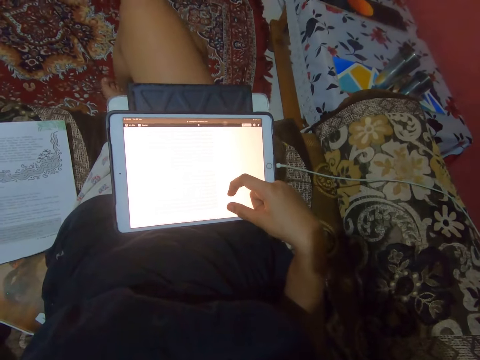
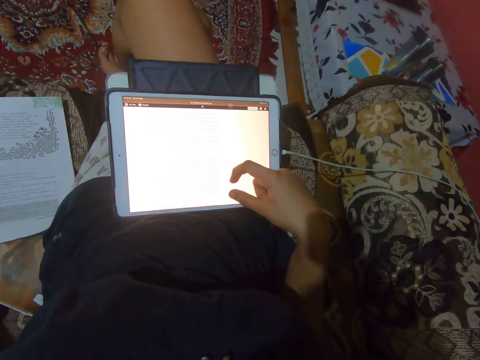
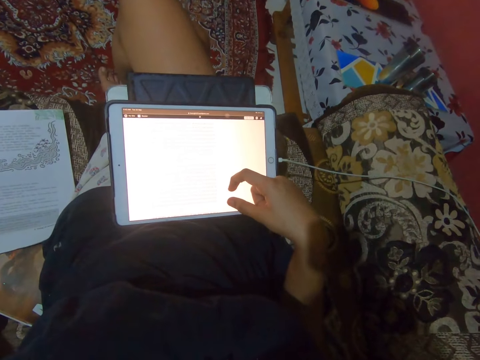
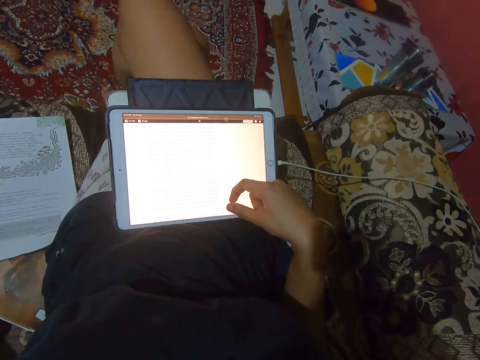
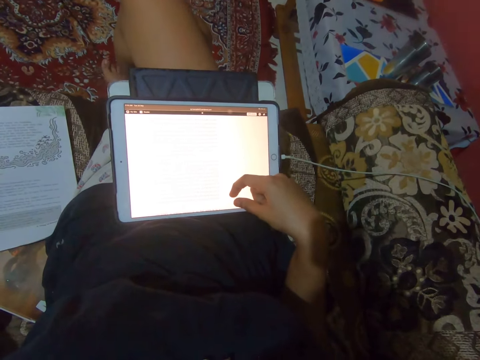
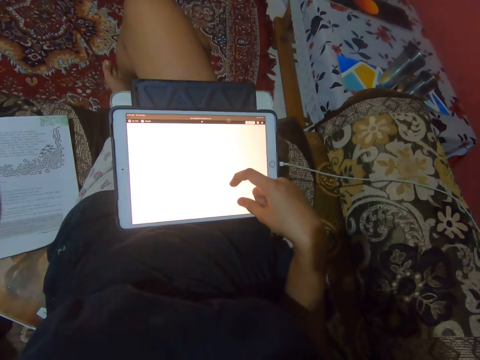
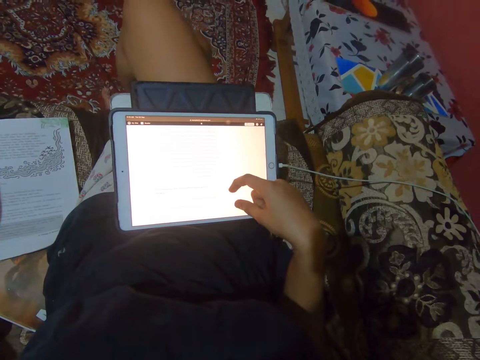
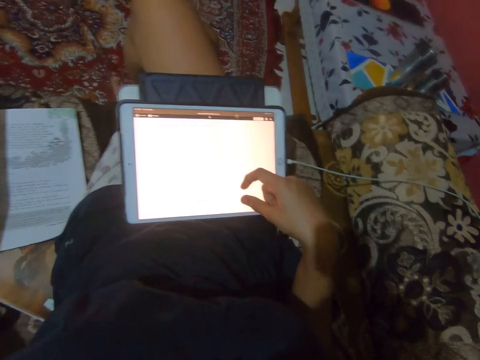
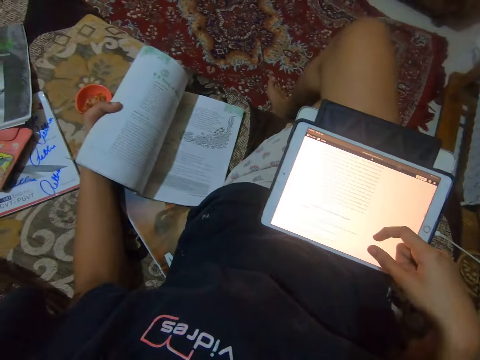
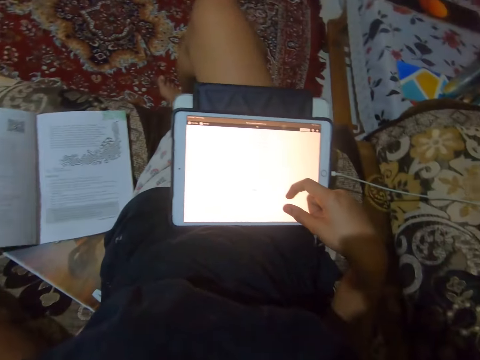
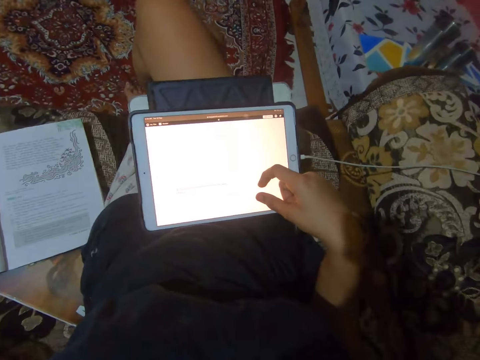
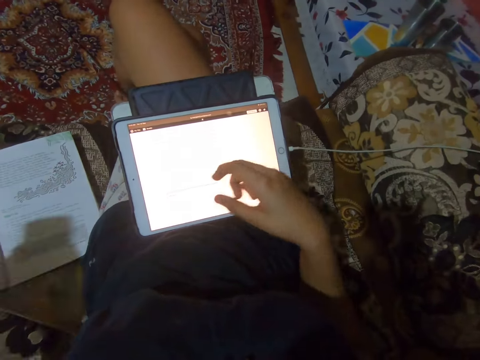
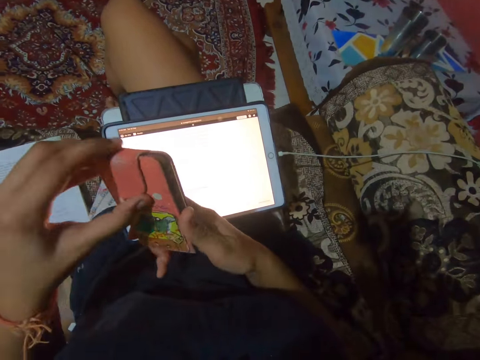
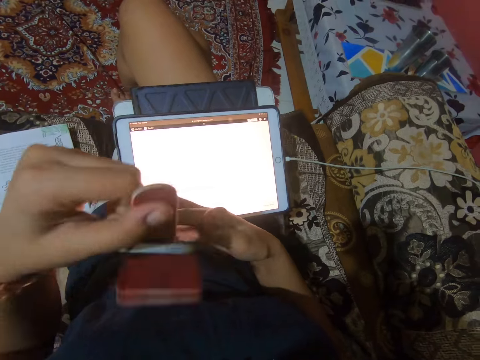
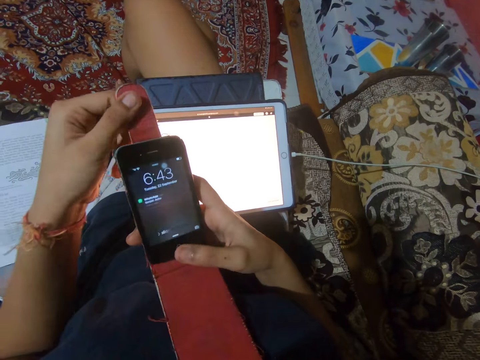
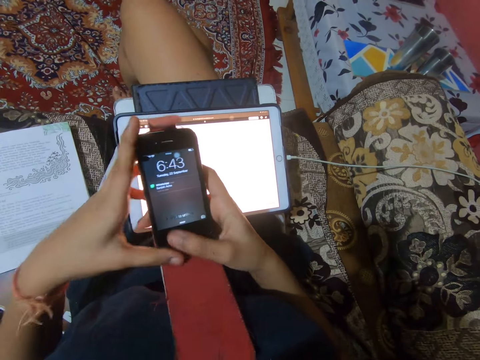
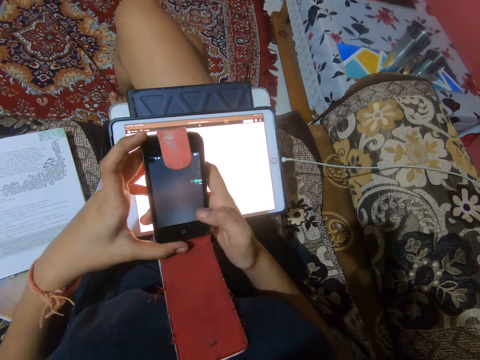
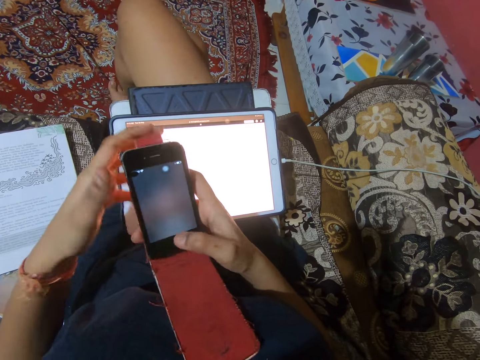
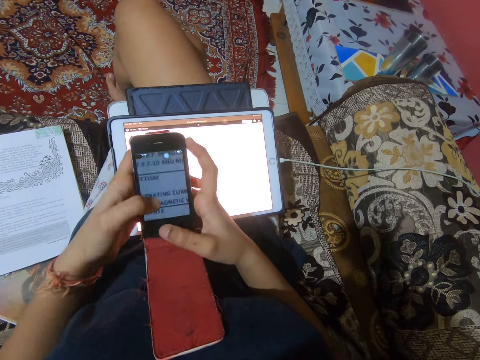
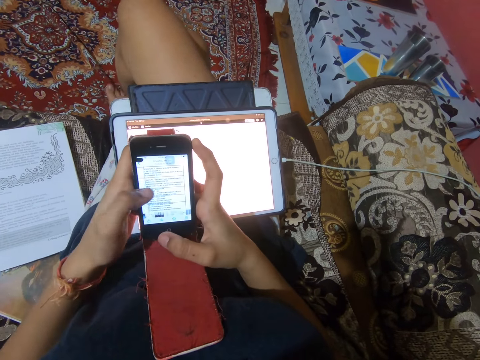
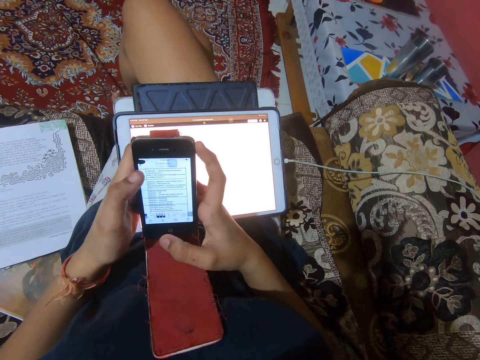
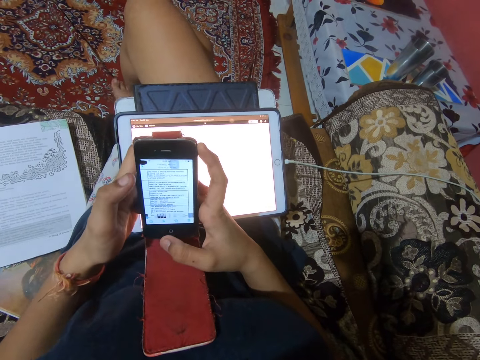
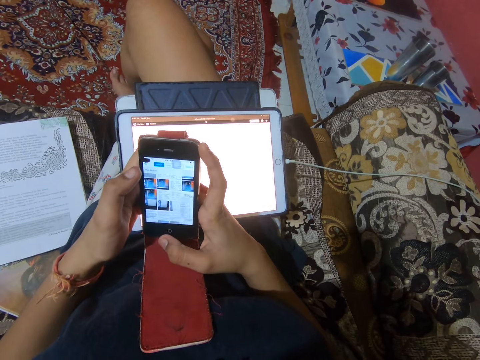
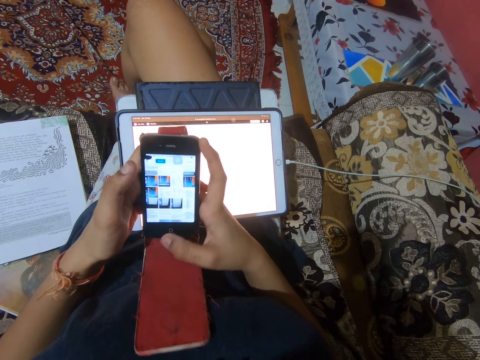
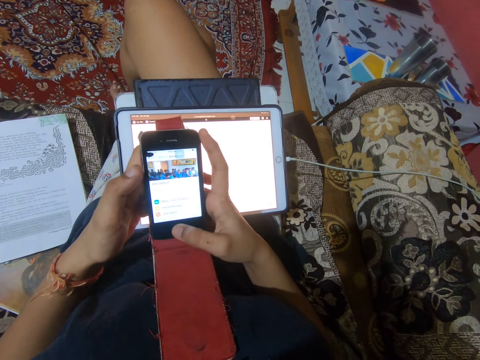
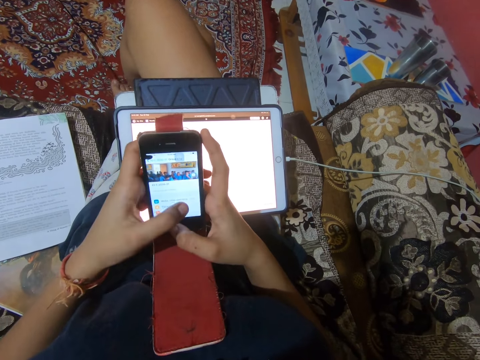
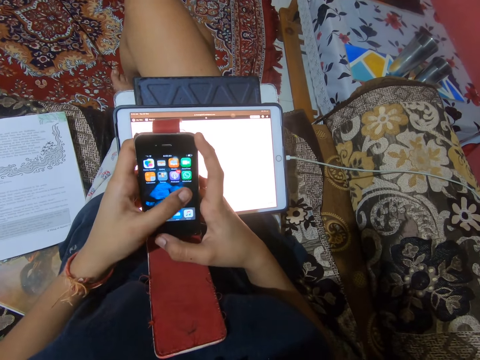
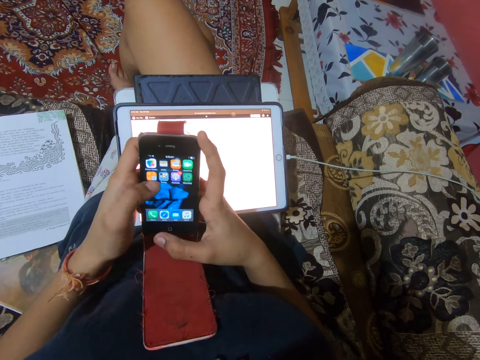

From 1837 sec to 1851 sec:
The camera wearer scrolls the tablet. She looks at the book. She holds a phone with both hands. She unbuttons the phone pouch. She slides through the phone screen with her right thumb. She operates the phone. She taps the phone screen with her left thumb.

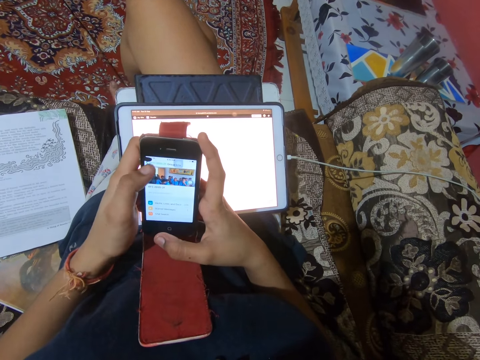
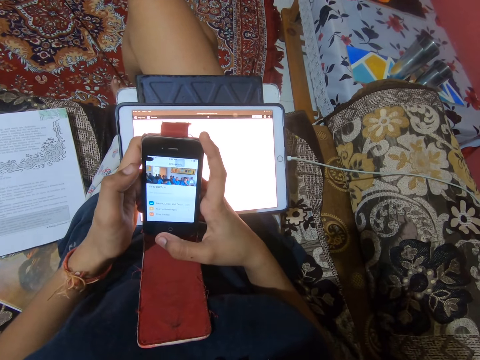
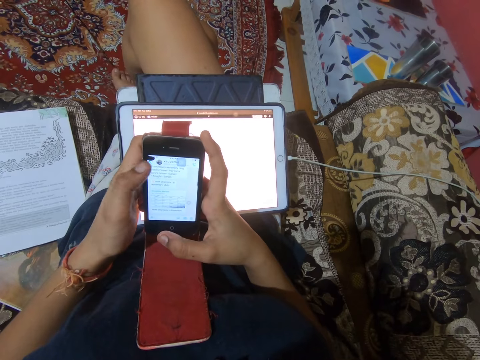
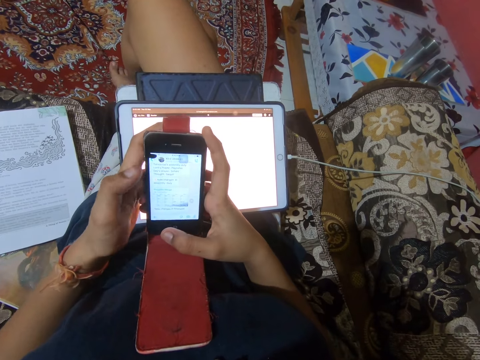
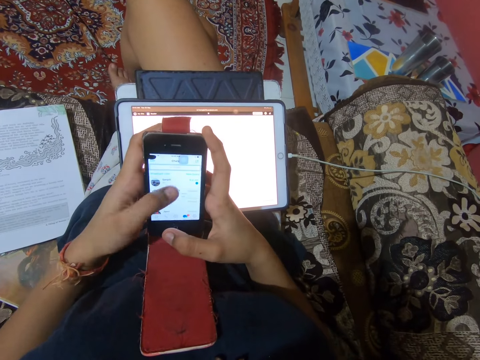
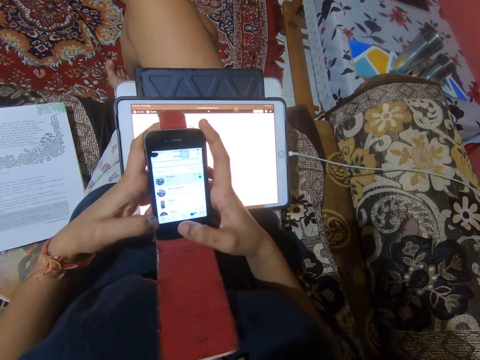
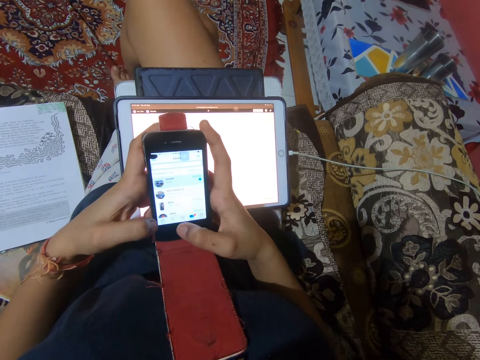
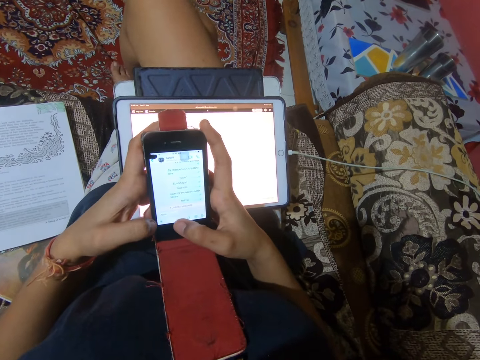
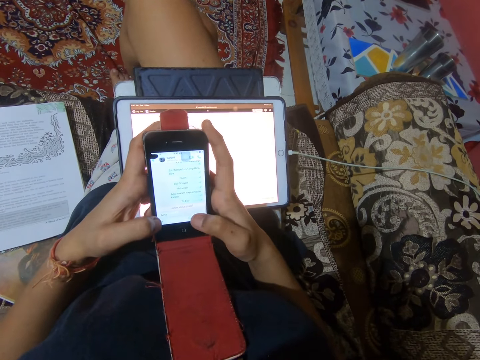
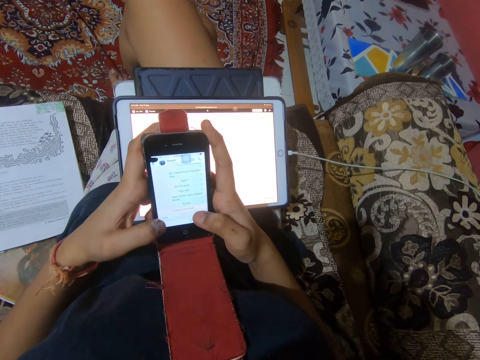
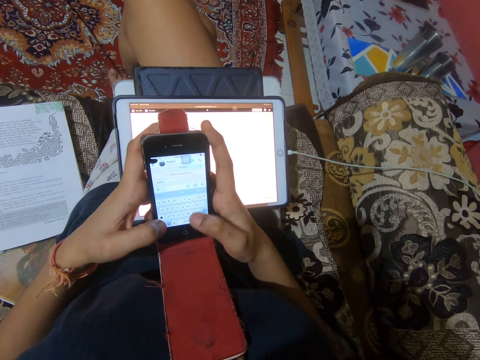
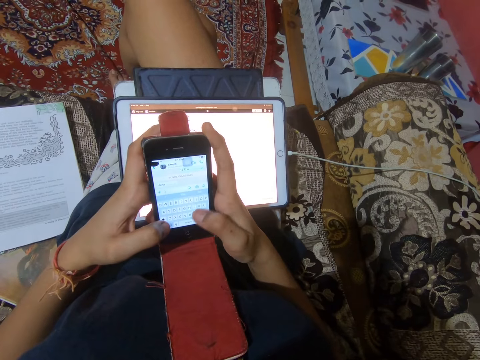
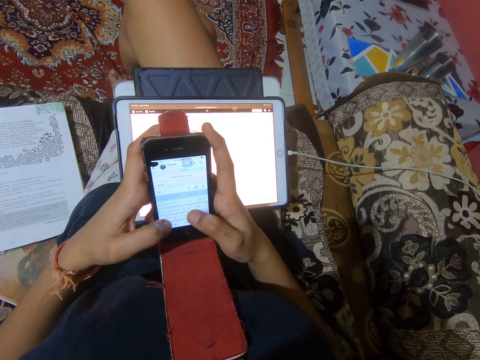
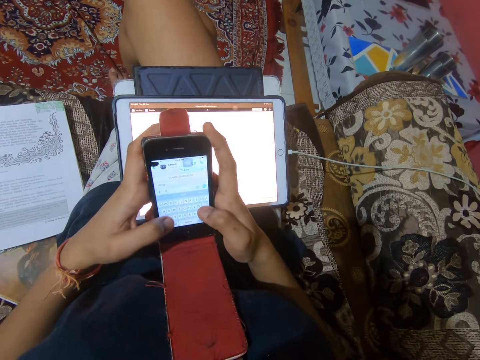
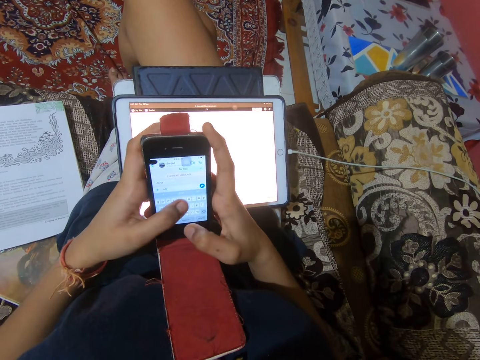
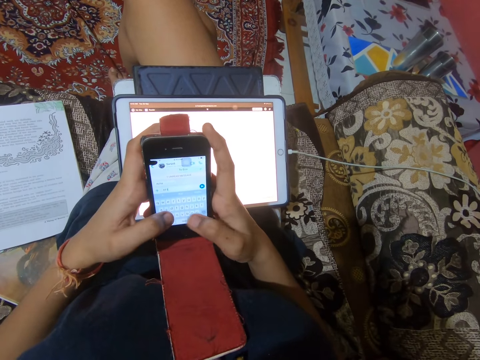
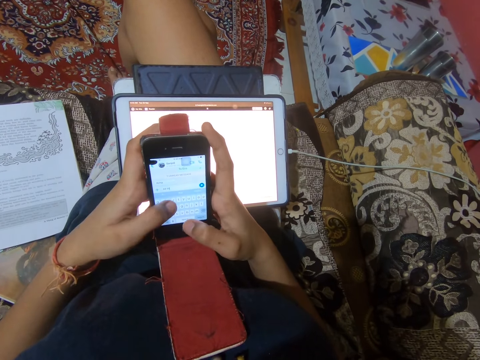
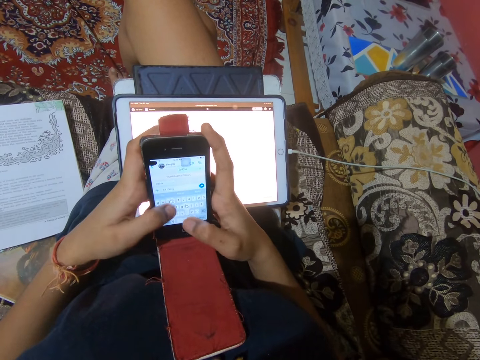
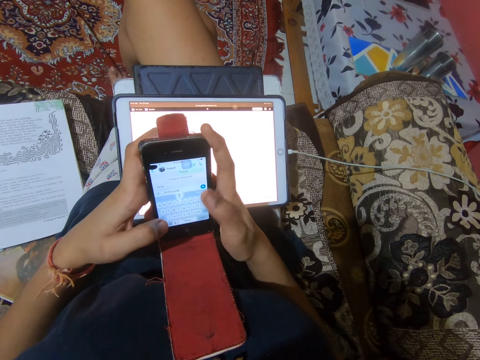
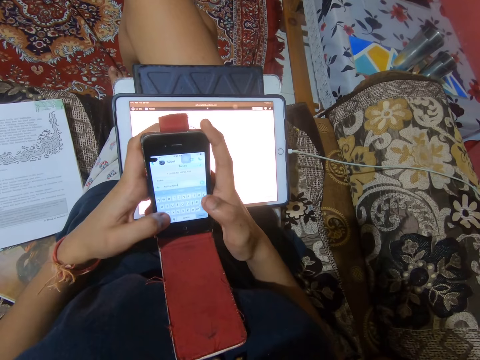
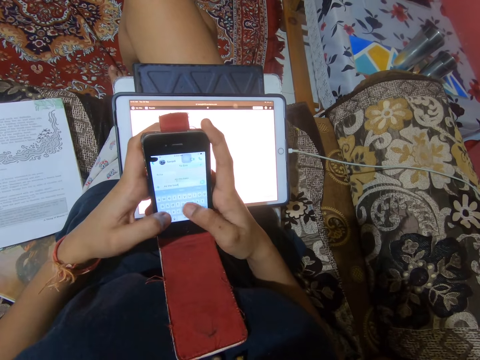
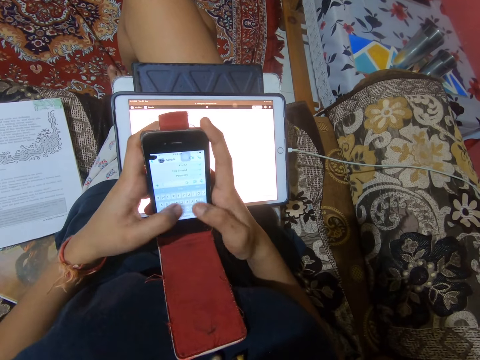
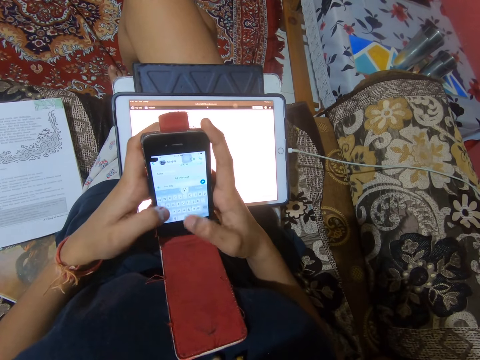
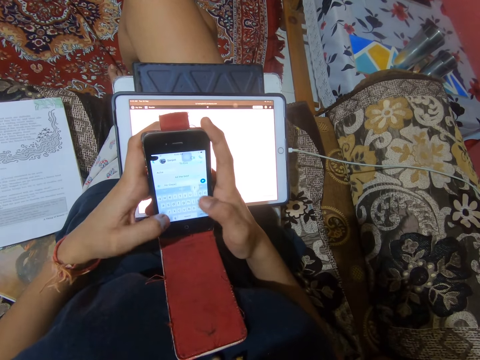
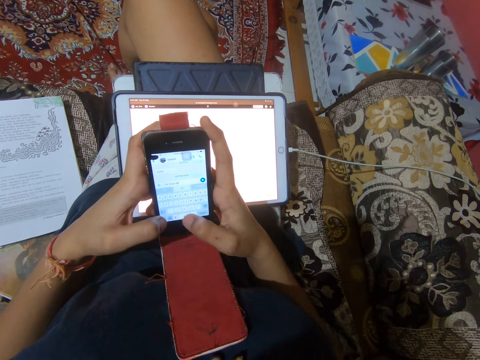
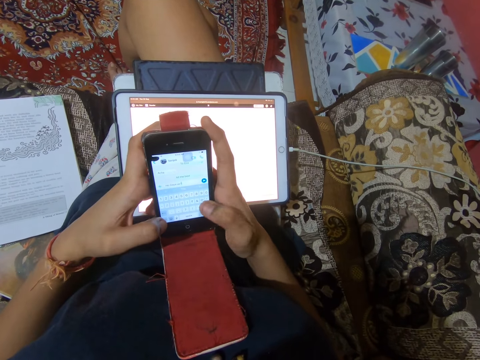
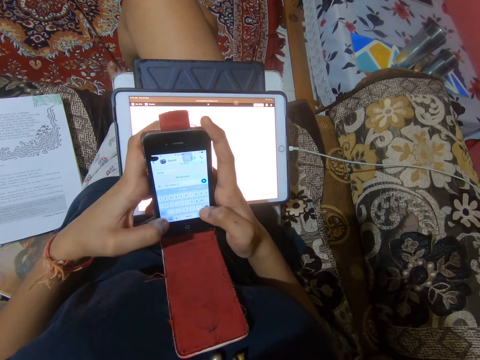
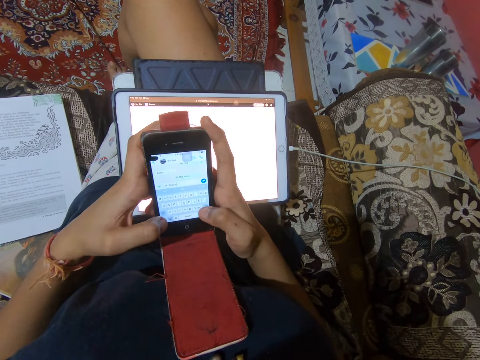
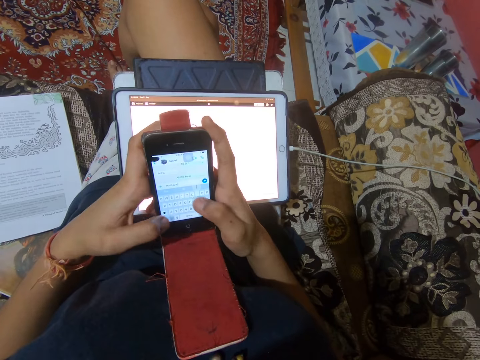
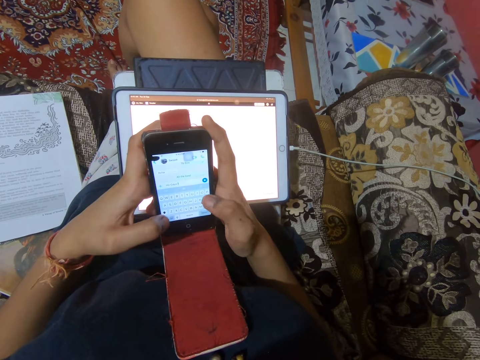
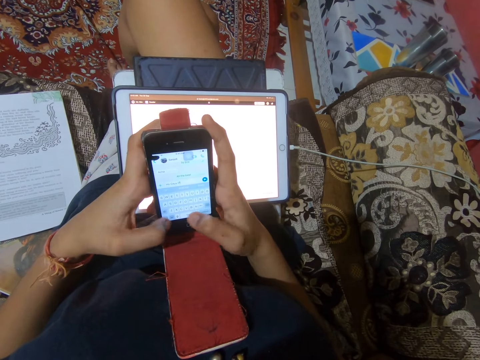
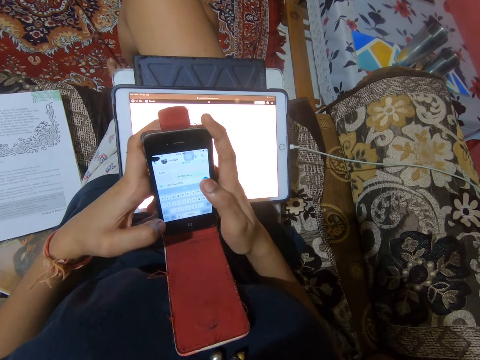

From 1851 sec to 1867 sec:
The camera wearer taps the phone screen with her right thumb. She presses buttons on the screen with both thumbs.
